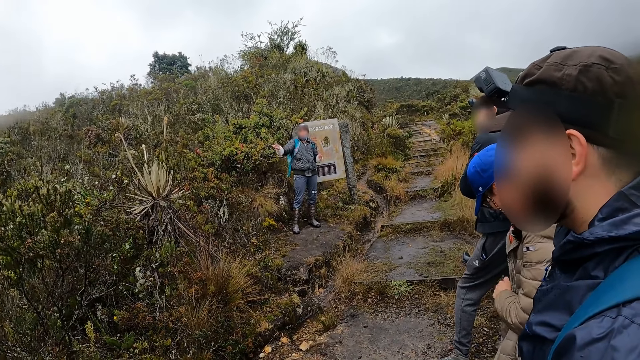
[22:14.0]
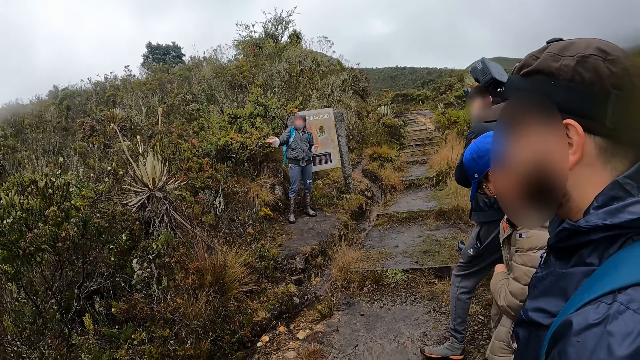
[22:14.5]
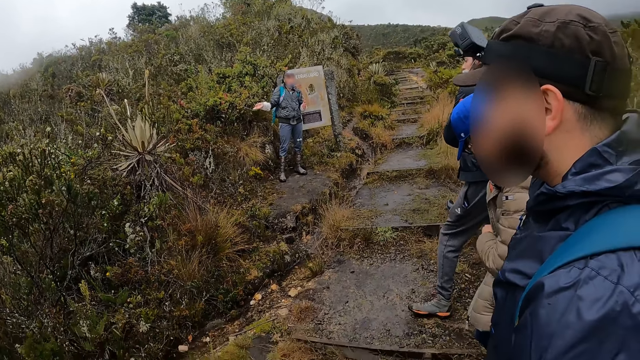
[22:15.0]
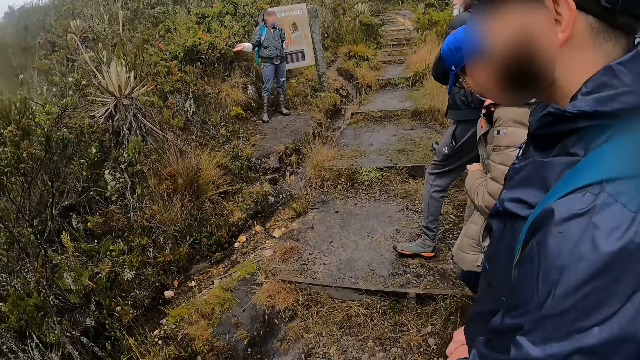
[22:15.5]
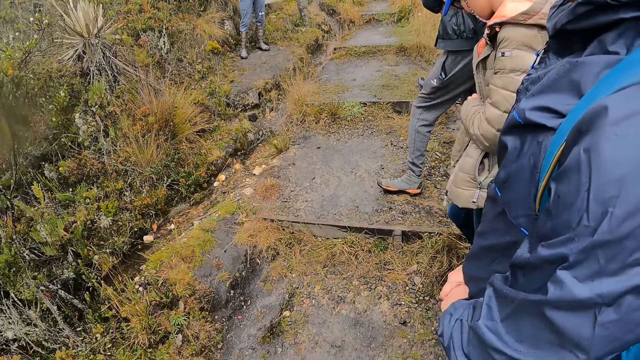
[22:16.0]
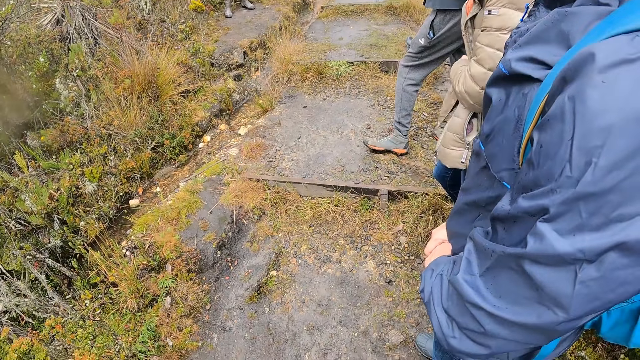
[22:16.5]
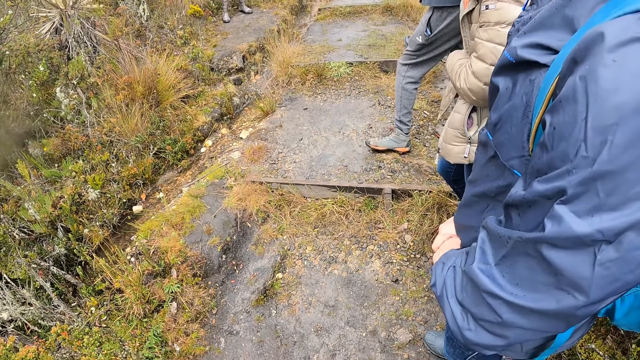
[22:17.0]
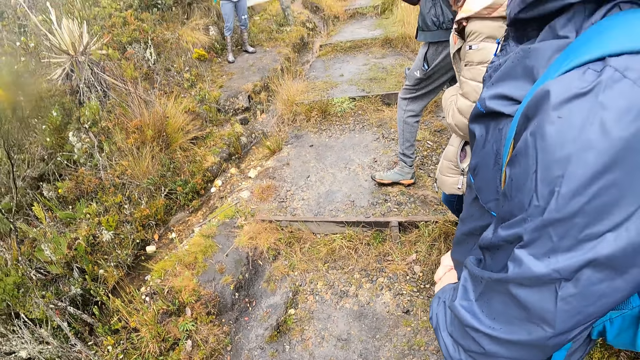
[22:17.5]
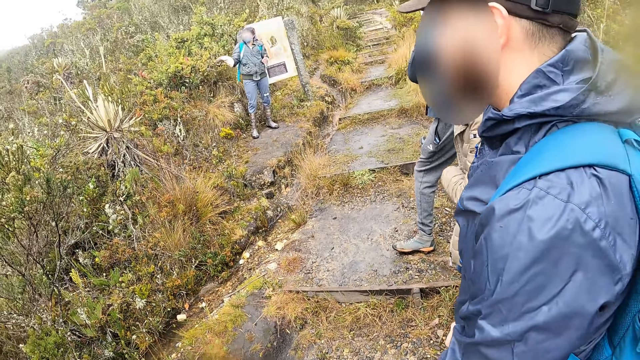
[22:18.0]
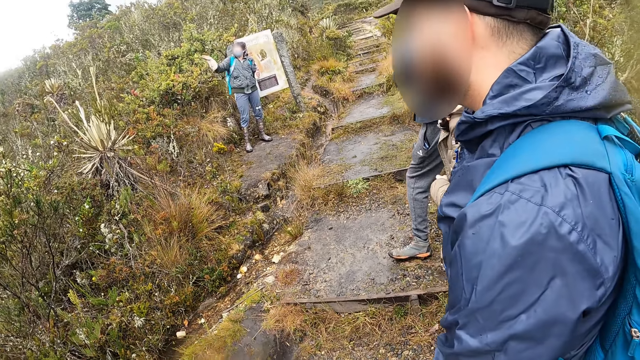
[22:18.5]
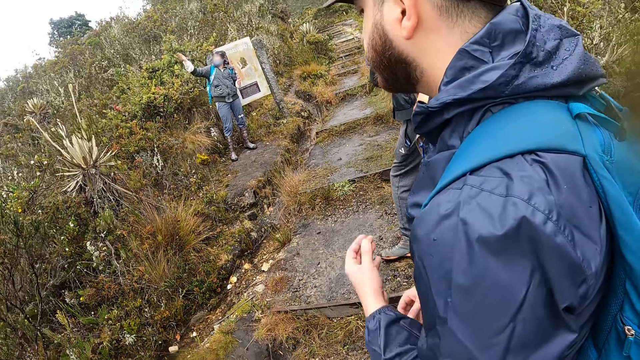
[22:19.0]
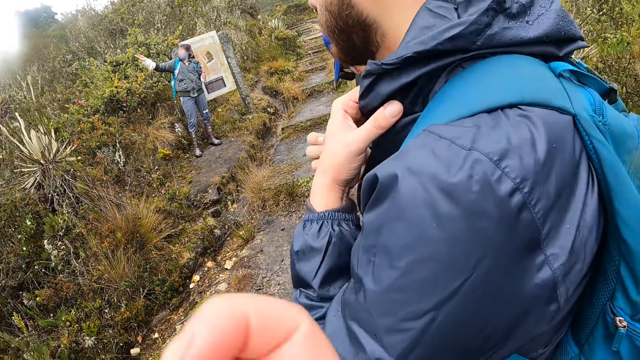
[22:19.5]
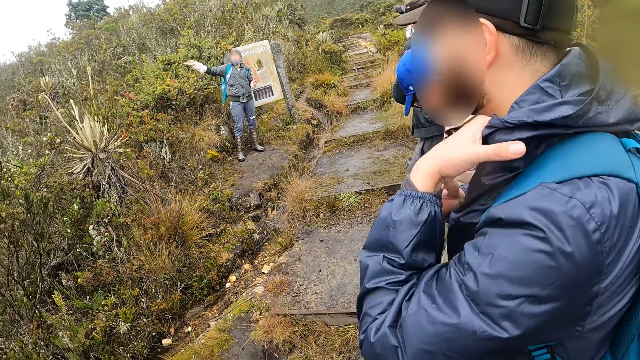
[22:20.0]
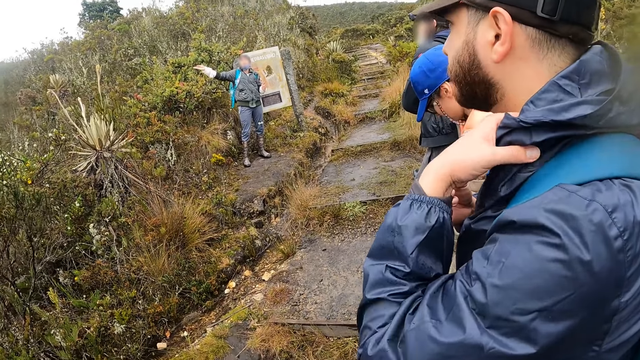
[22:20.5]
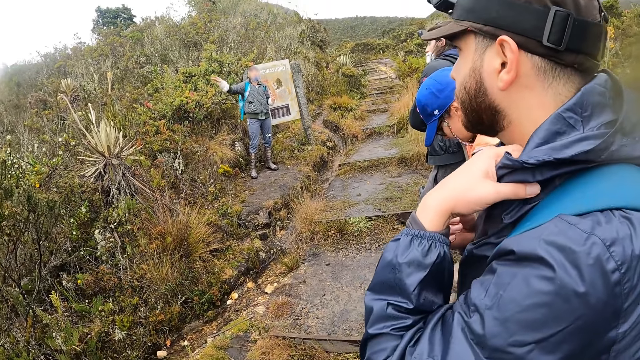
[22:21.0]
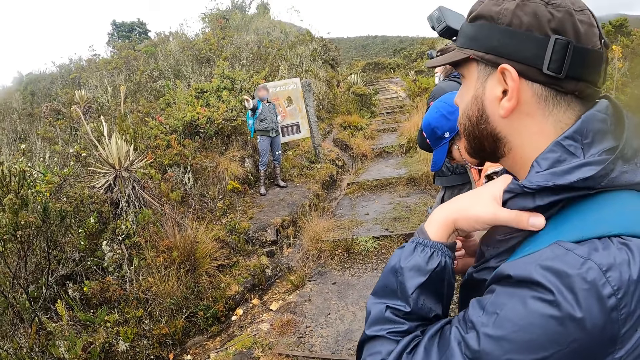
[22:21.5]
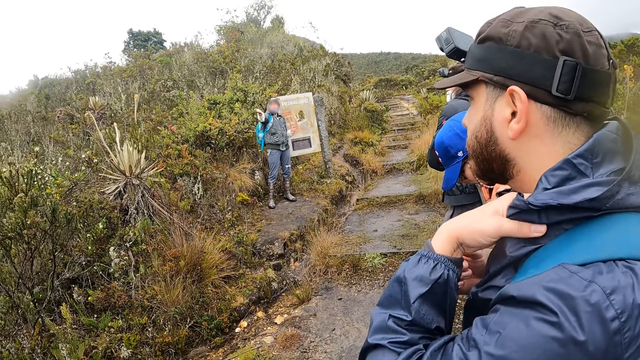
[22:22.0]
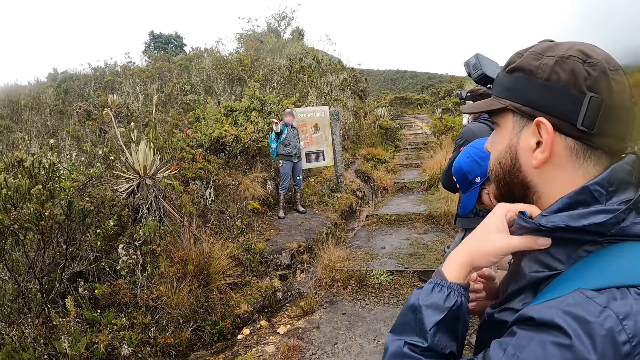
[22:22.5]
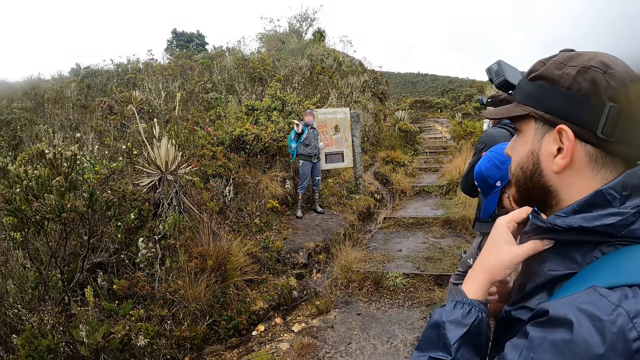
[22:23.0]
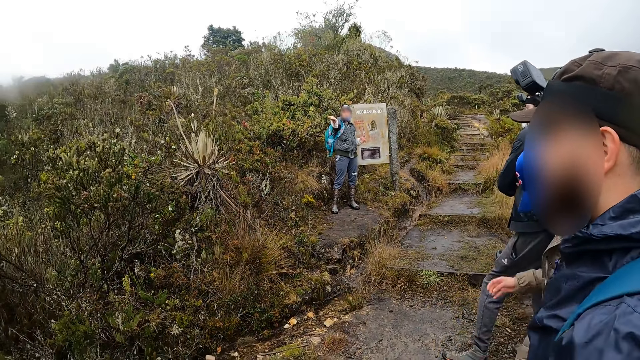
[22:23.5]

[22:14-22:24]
The man rubs his neck with his left hand. Another man touches the jacket. A third man points his hand the other direction.

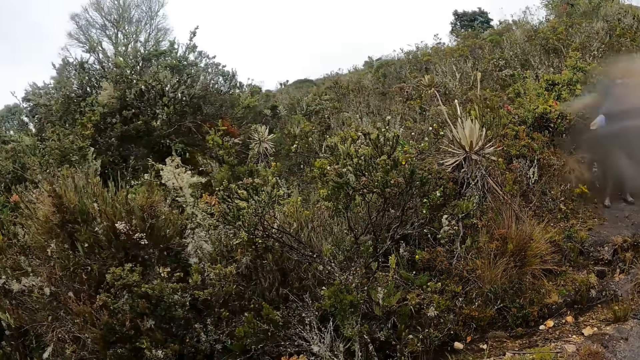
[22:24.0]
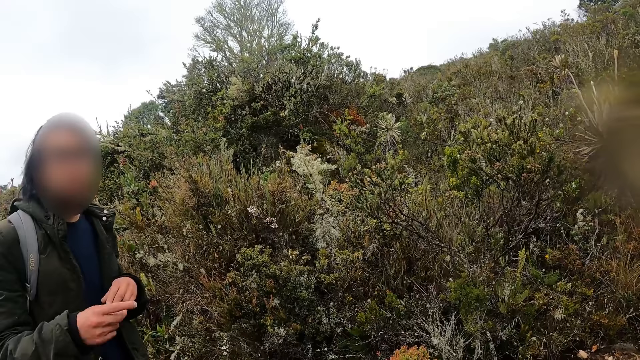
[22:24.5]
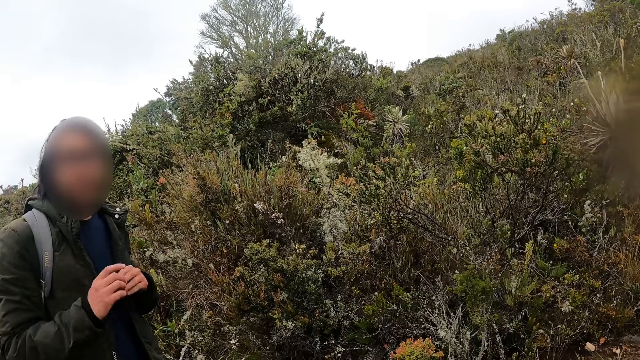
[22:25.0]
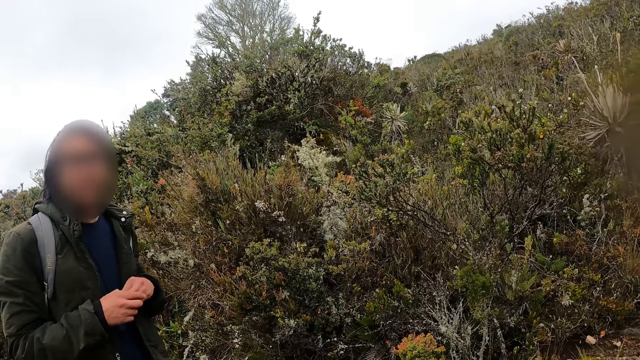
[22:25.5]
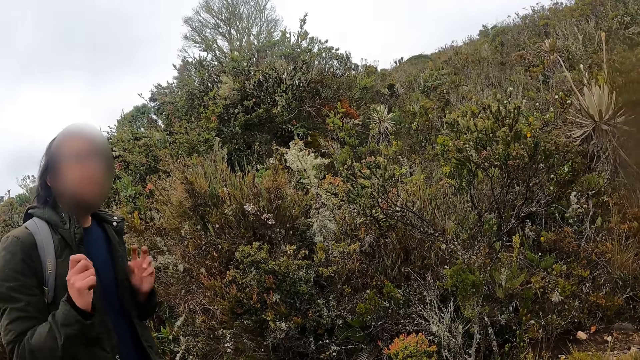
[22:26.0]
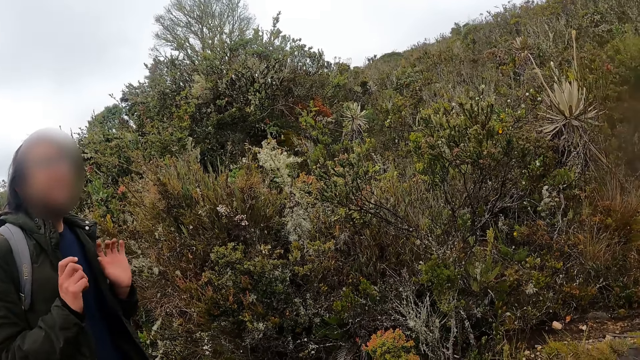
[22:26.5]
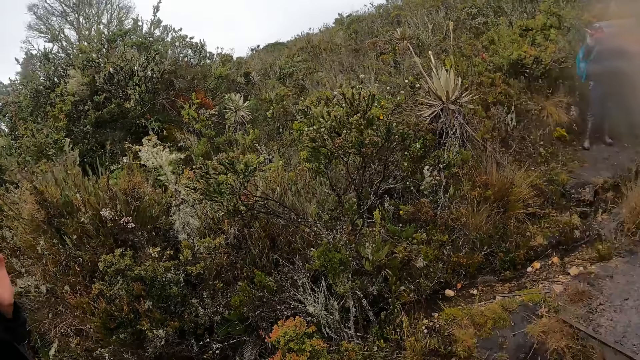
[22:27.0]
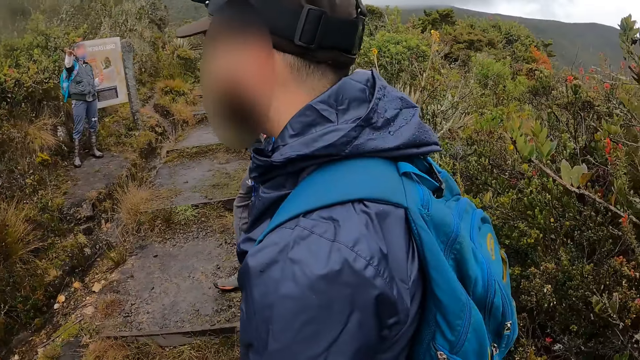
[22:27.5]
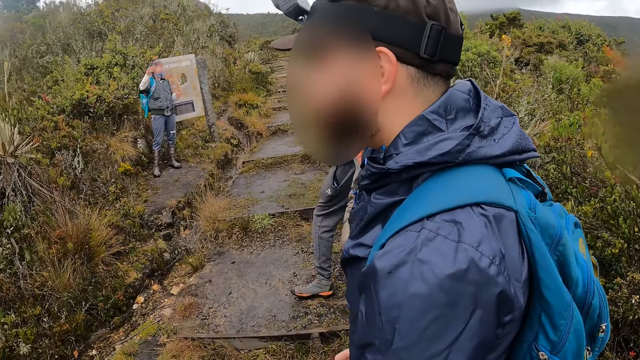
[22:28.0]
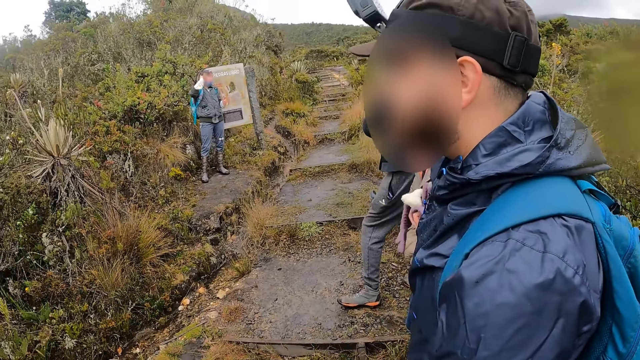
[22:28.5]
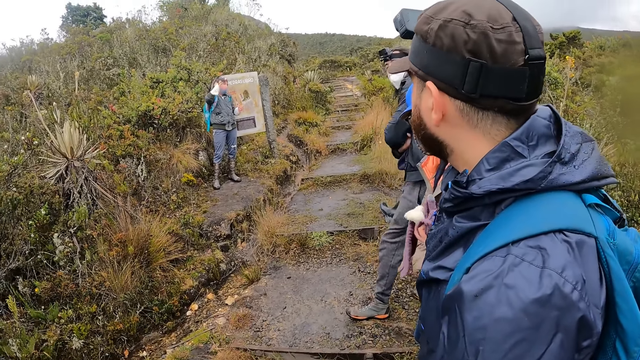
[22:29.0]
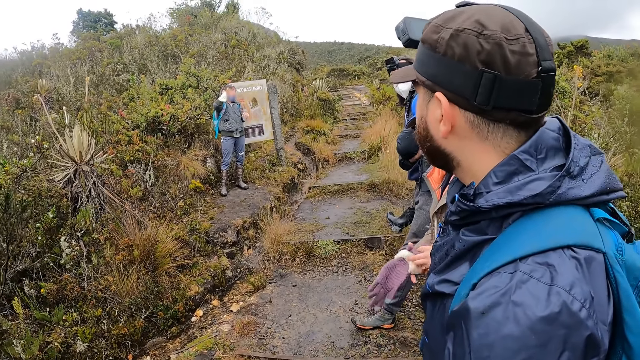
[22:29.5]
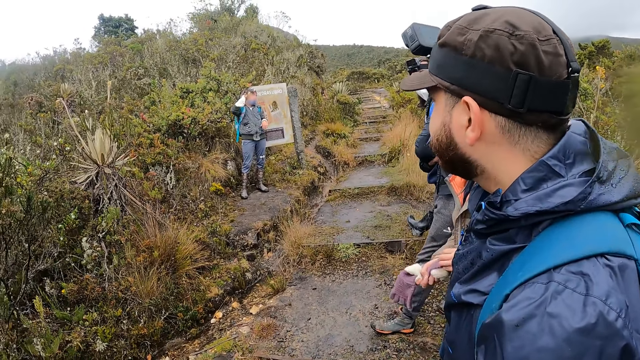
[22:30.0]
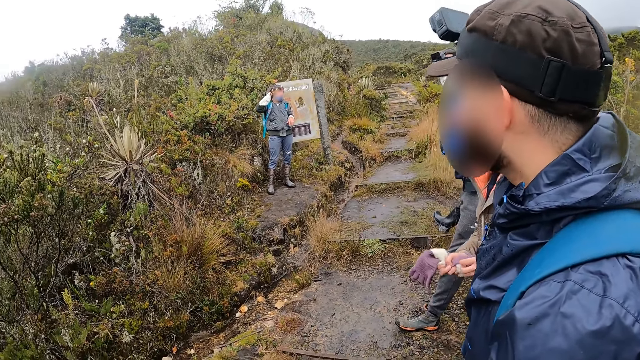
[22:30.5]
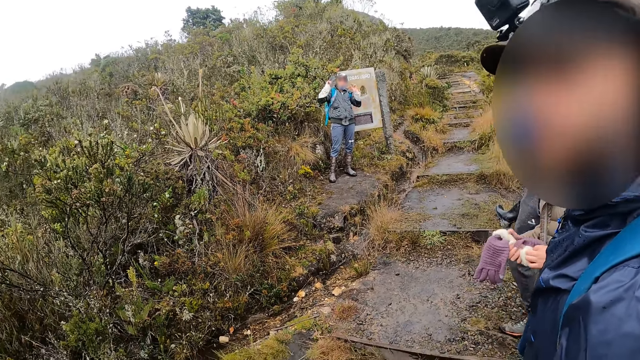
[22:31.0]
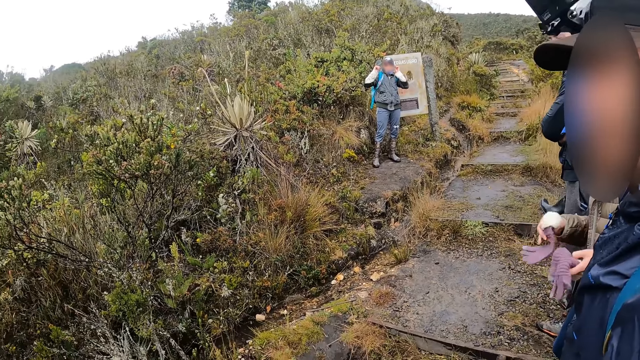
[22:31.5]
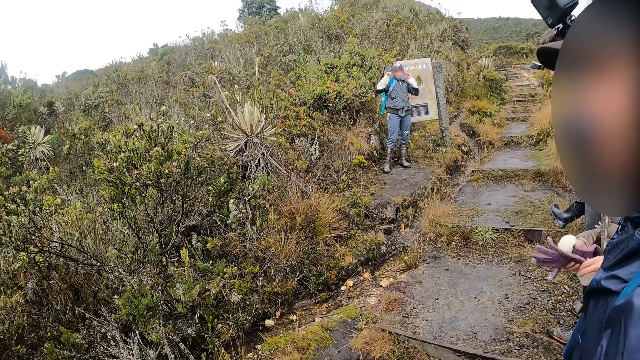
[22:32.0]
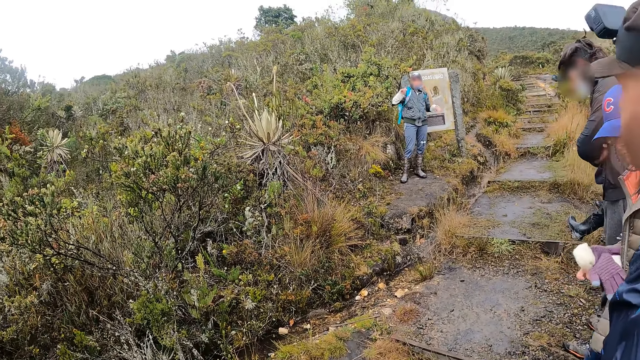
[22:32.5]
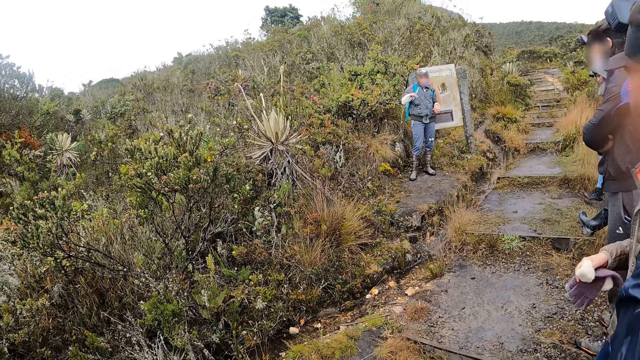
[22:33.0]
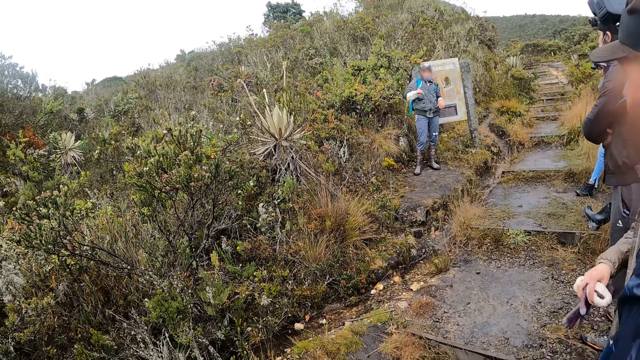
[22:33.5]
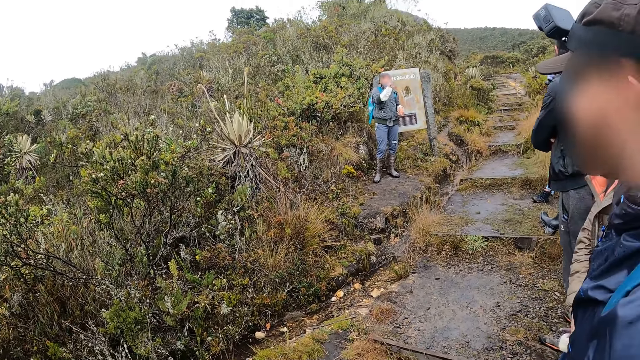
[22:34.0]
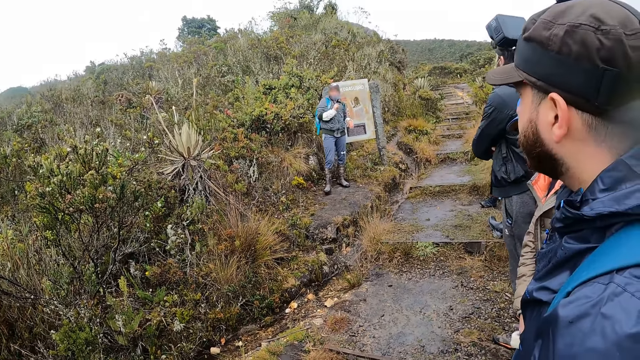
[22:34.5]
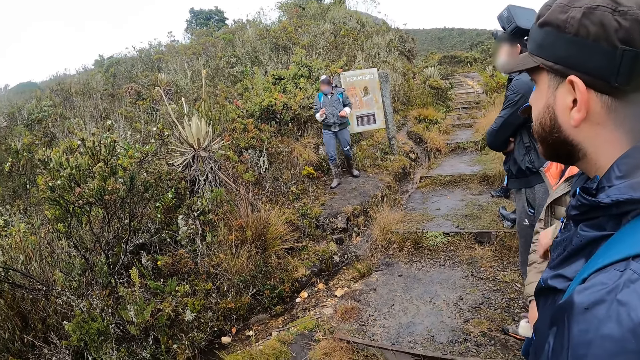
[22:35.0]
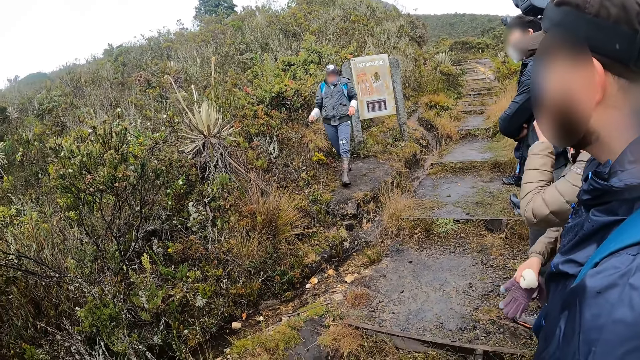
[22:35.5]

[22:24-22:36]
A man converses. The woman holds the gloves in both hands.
